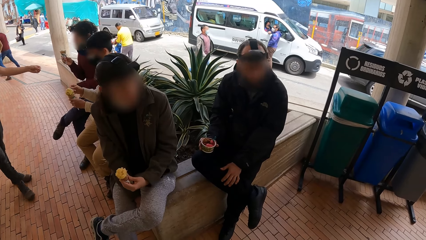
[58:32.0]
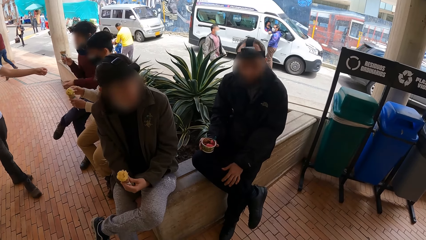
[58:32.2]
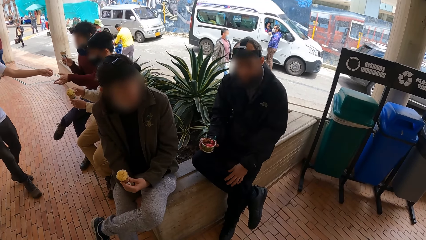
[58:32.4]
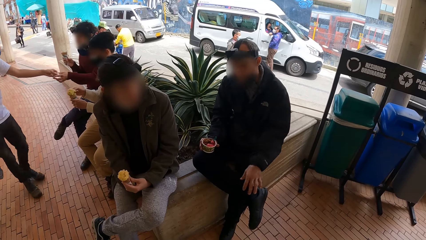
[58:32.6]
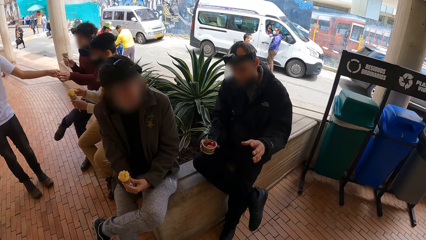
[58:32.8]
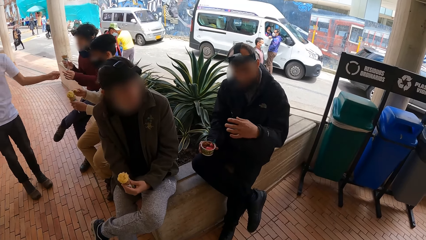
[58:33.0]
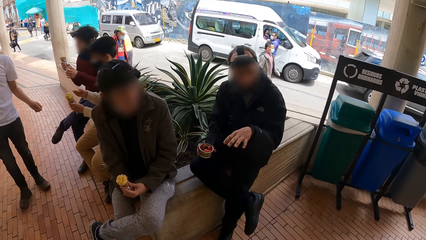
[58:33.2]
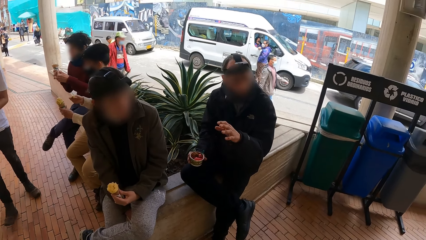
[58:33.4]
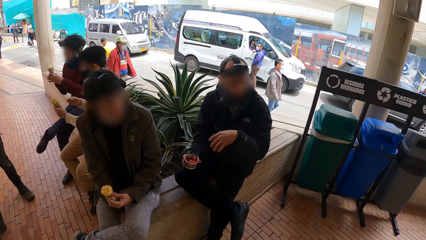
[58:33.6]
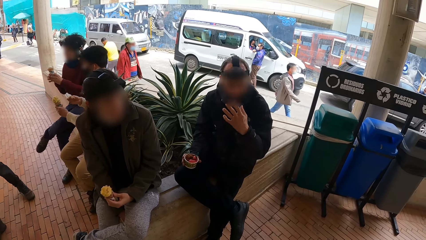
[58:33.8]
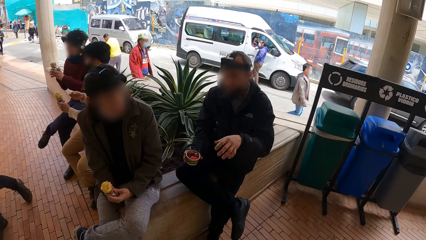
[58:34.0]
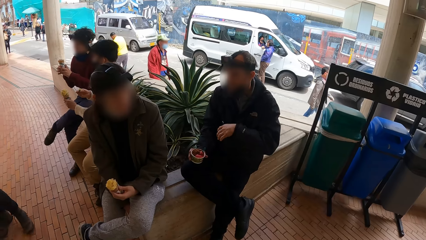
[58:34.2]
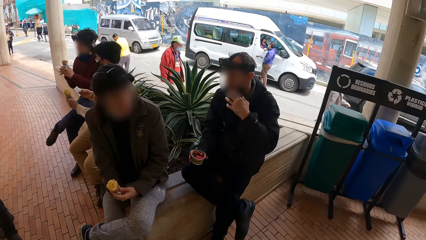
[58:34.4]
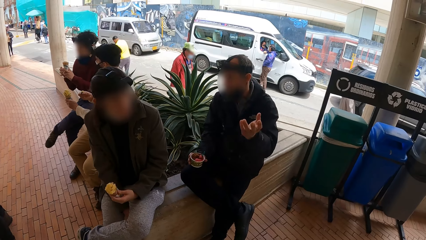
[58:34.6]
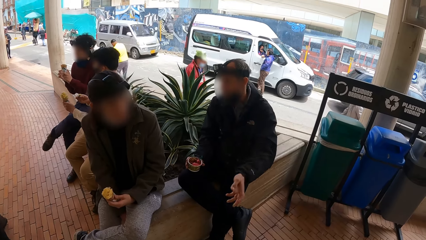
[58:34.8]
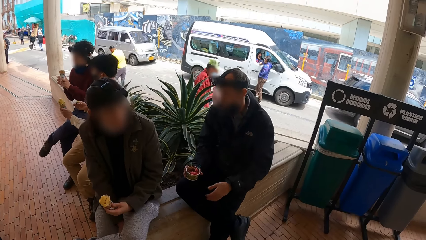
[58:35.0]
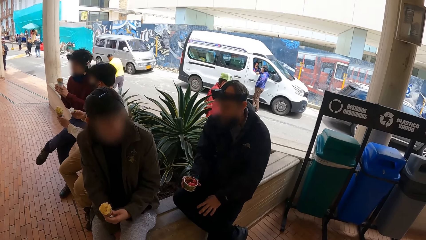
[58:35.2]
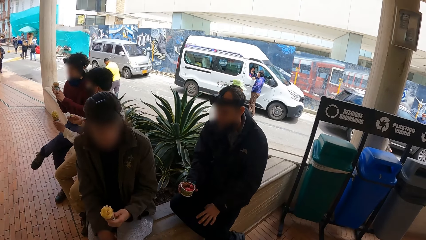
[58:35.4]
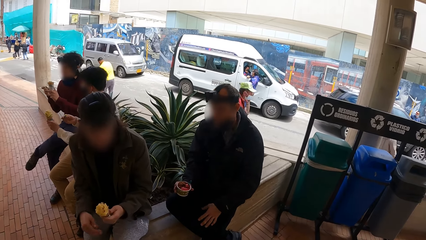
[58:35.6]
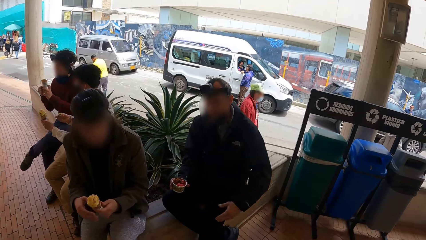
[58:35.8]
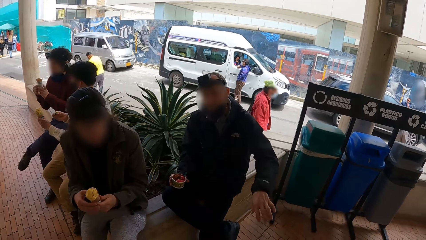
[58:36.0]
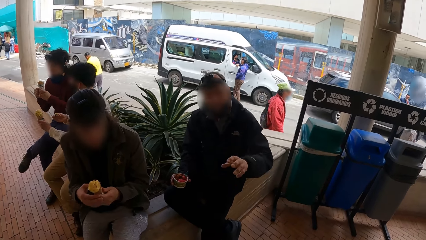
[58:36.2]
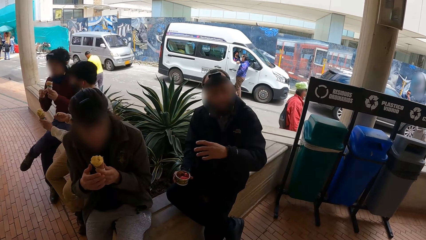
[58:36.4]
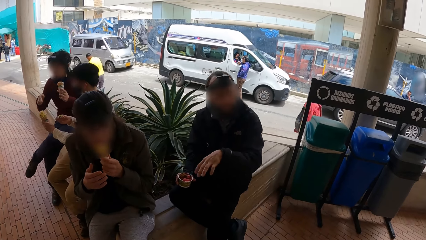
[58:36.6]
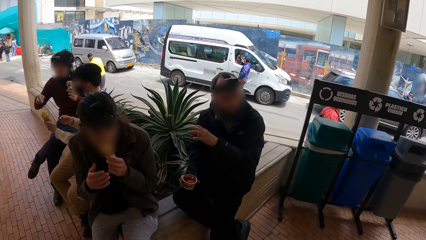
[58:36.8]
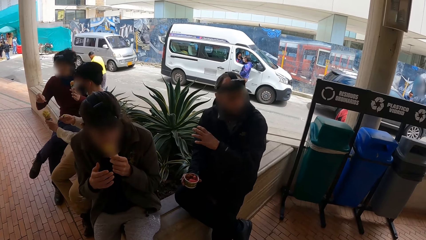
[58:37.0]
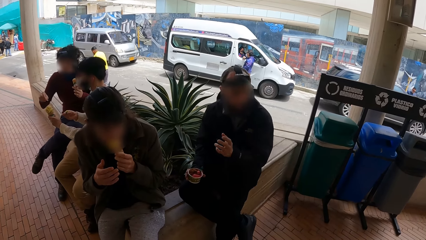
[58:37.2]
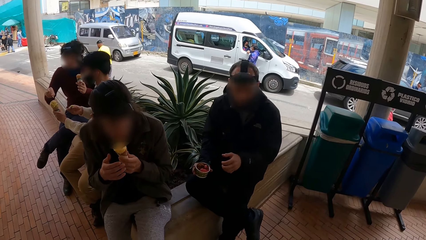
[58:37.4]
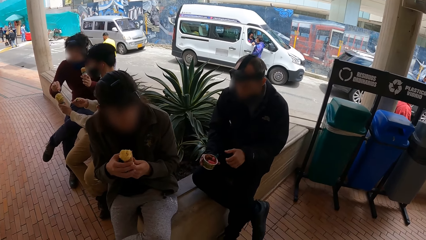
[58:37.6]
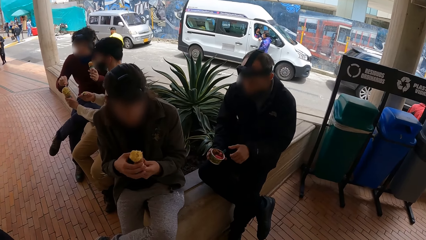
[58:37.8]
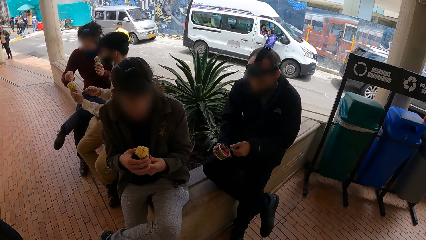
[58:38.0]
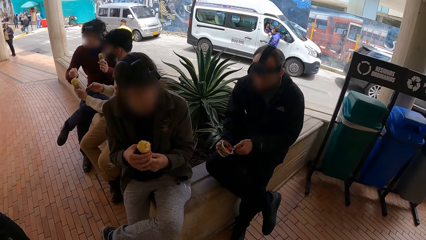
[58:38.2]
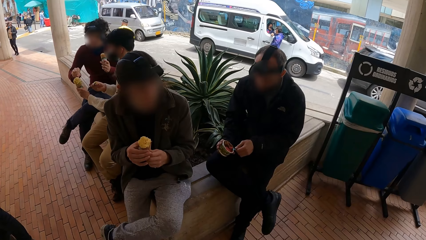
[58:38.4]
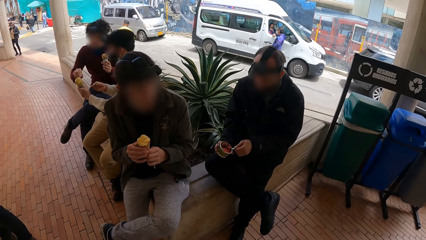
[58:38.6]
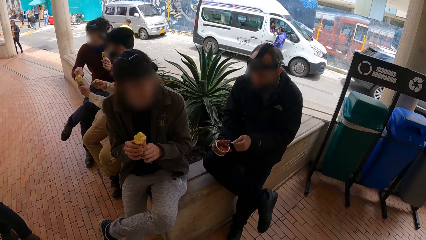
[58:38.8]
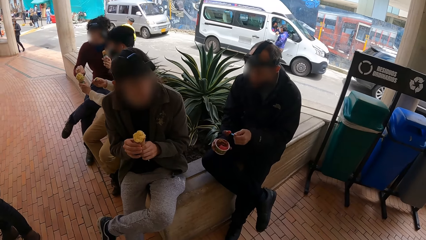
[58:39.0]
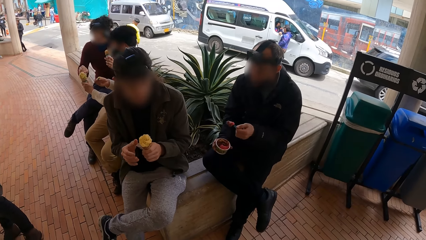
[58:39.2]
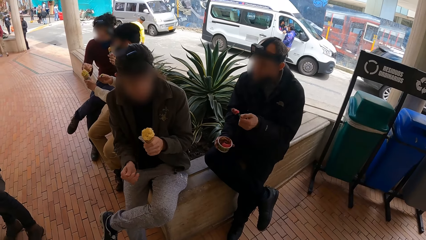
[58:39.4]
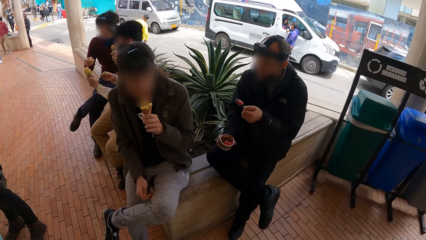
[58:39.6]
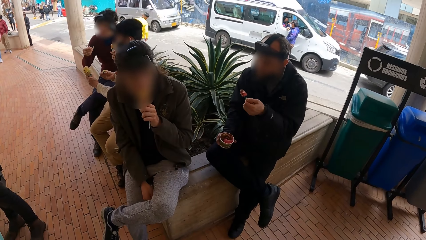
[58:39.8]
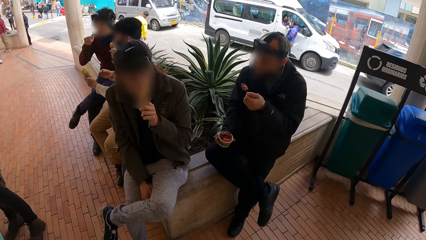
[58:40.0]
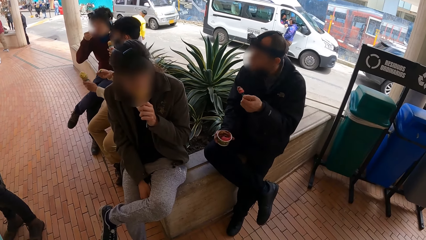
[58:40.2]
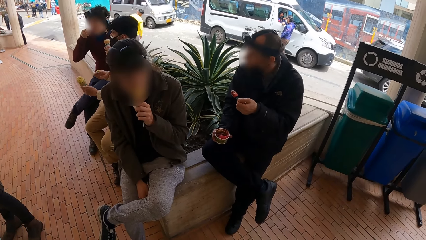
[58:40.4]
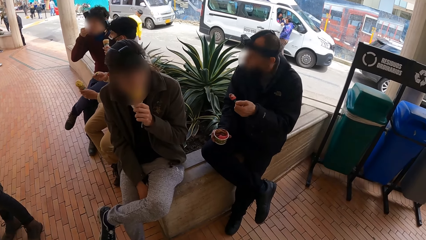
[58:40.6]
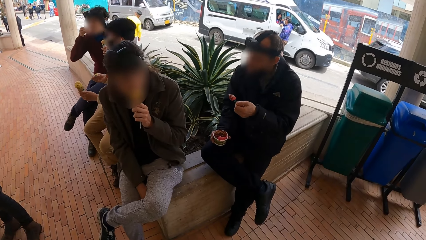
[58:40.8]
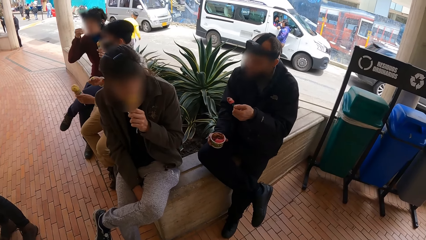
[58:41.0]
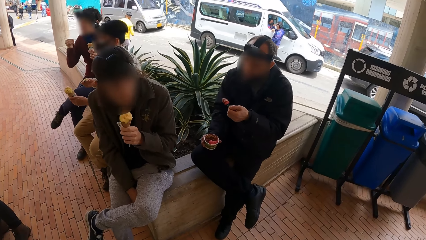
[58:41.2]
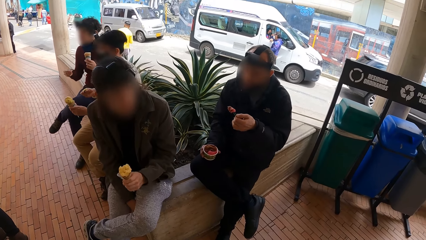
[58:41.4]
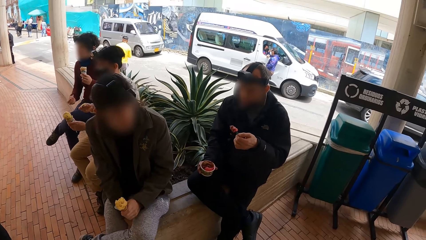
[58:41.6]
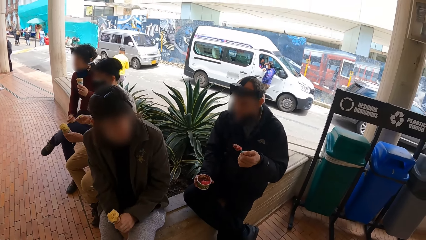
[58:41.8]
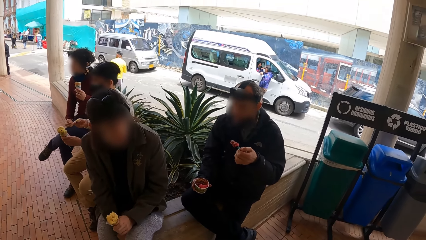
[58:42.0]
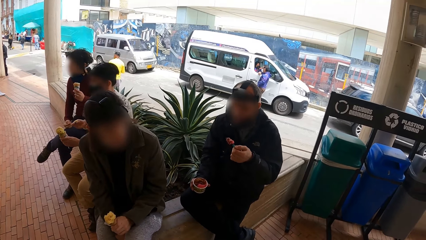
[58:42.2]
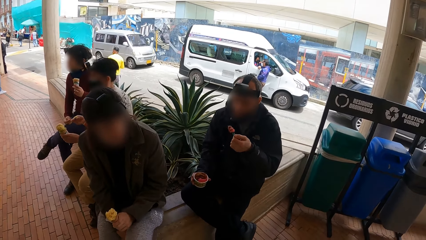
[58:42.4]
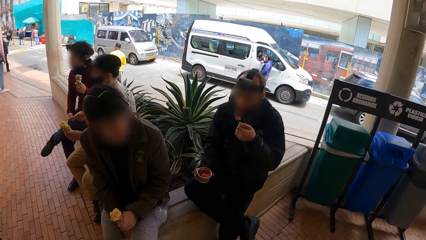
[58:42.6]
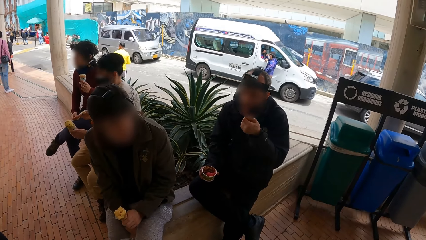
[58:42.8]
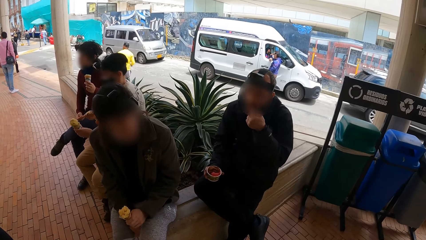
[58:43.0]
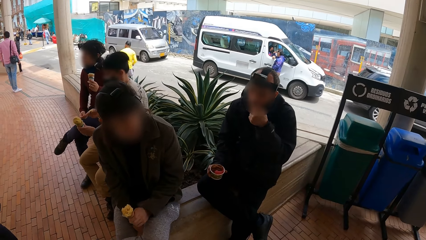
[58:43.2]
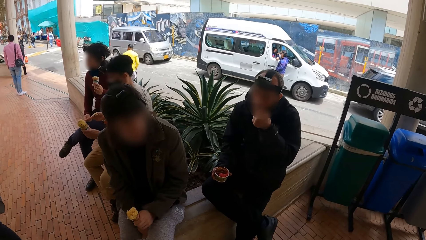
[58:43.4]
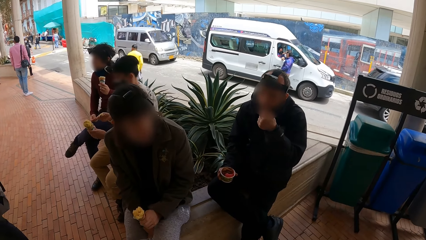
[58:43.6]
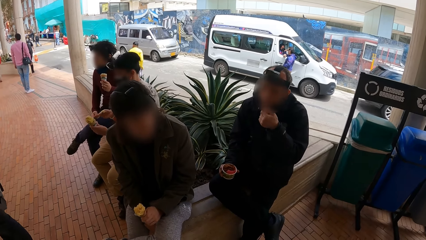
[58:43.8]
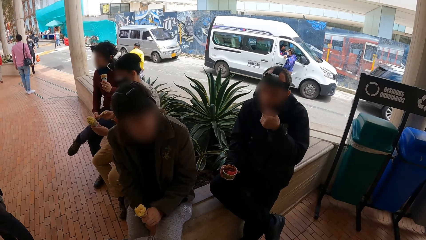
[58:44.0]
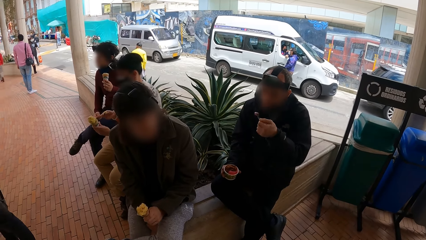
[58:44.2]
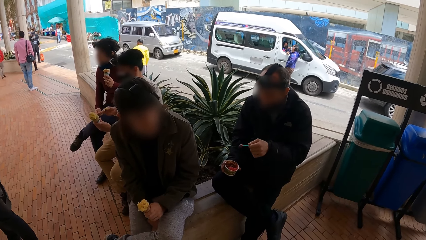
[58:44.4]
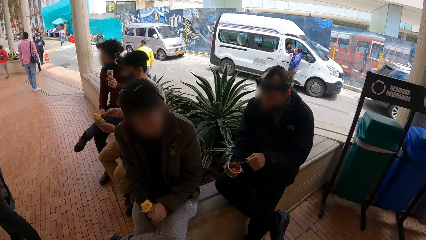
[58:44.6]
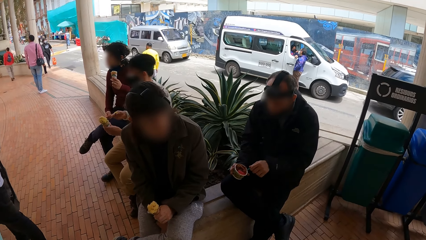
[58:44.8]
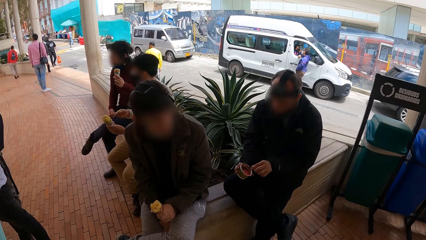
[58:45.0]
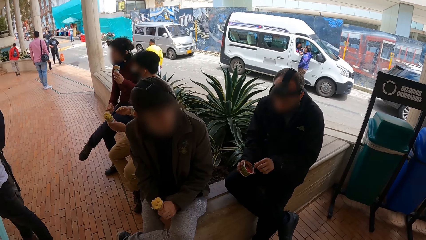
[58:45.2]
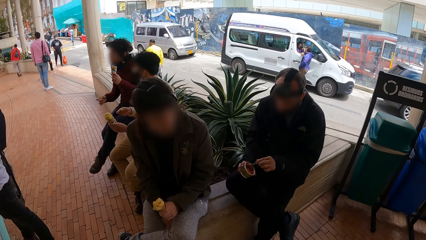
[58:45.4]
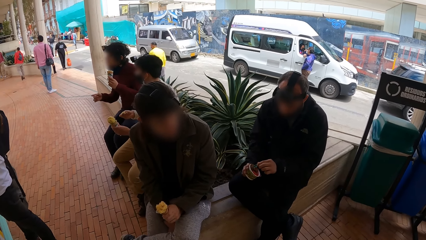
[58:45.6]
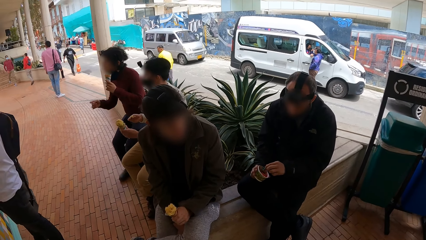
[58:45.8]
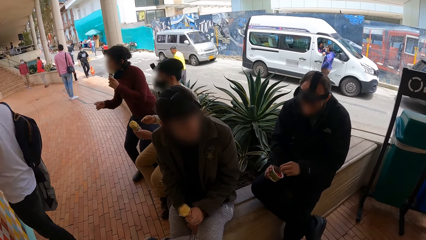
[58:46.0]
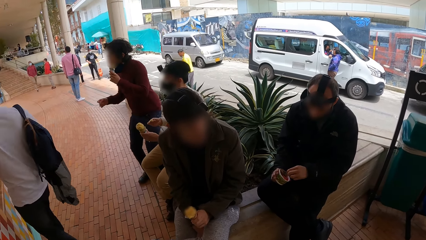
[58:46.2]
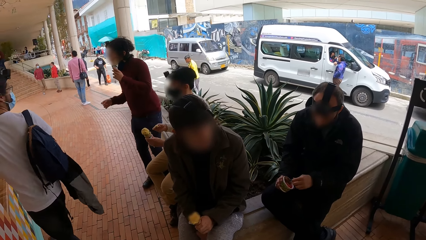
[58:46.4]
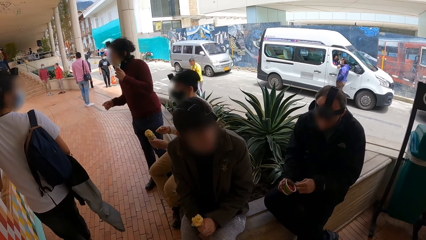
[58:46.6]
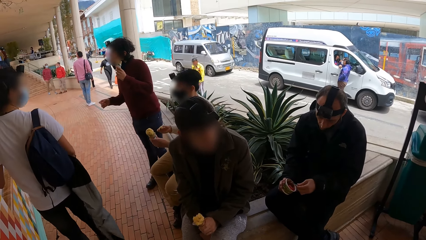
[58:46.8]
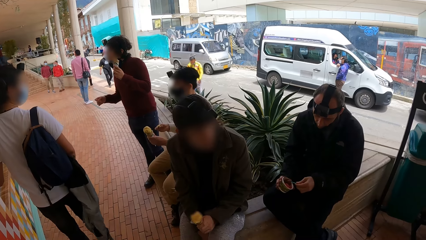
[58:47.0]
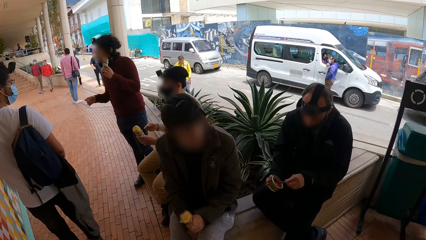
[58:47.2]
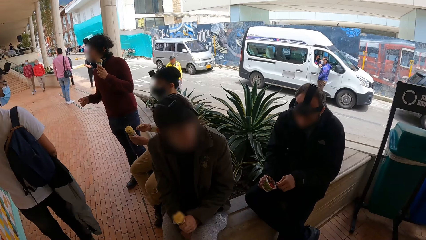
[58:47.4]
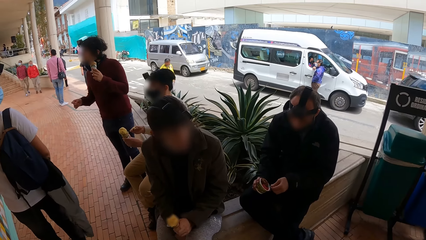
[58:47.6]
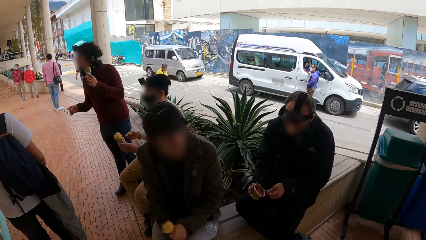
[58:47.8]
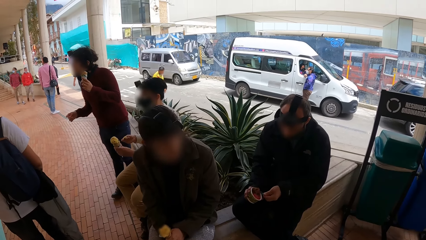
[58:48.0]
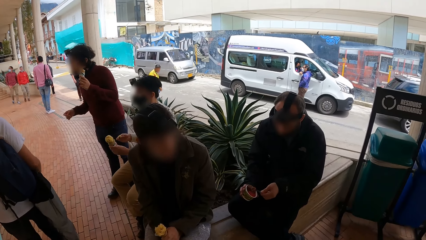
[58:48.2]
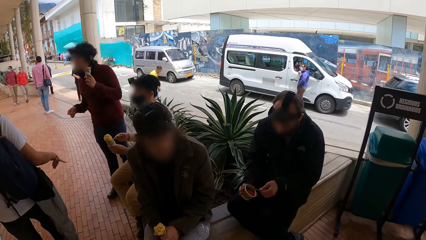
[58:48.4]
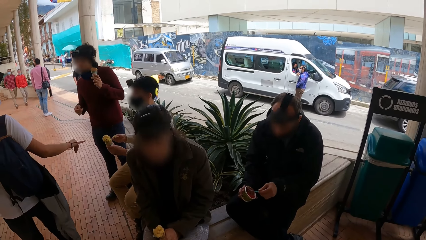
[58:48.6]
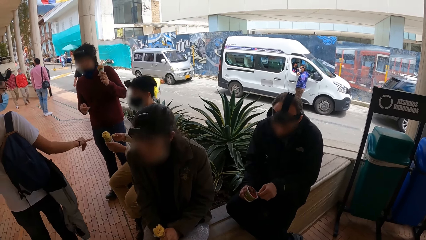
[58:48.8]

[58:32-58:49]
The camera wearer interacts with a man and another man. They interact with a third man and the second man. A fourth man takes a spoon from a fifth man with his left hand. The fourth man passes the cone from his right hand to his left hand and takes the spoon from his left hand with his right hand. The first man places his left hand on his right leg. The camera wearer interacts with the third man and the second man. The second man licks the ice-cream on the cone in his left hand and holds the cone with his hands. The fourth man scoops ice-cream from the cone in a sixth man's left hand with the spoon in his right hand. The first man picks up the spoon from the bowl with his left hand. The second man places his right hand on his fence and licks the ice-cream on the cone in his left hand. The fourth man places his right hand on his left lap and puts the spoon in his mouth with his right hand. The second man places his left hand on his left lap. The fourth man places his right hand on his left leg. The first man puts the spoon in his mouth with his left hand. A seventh man scrapes the ice-cream on the cup with the spoon in his left hand.
